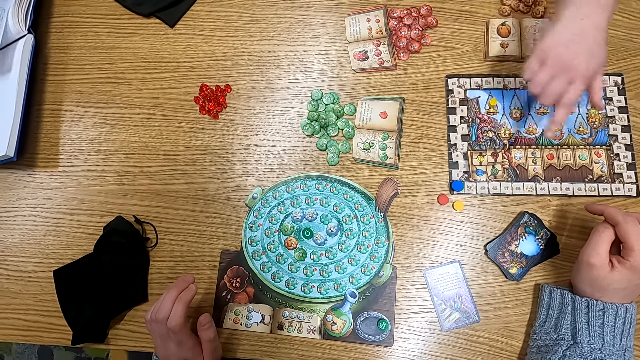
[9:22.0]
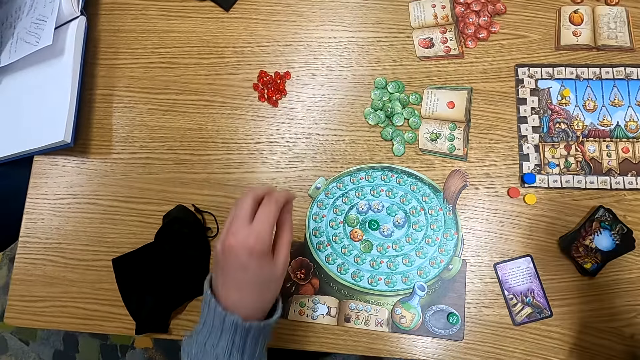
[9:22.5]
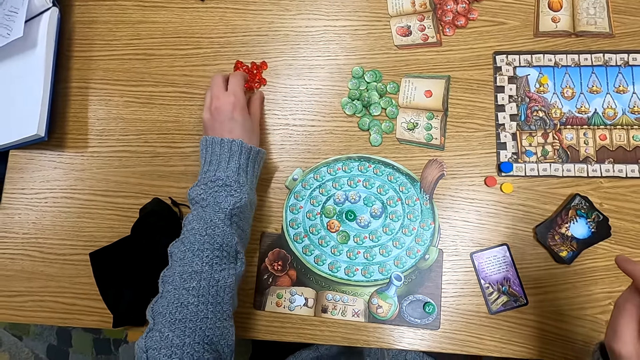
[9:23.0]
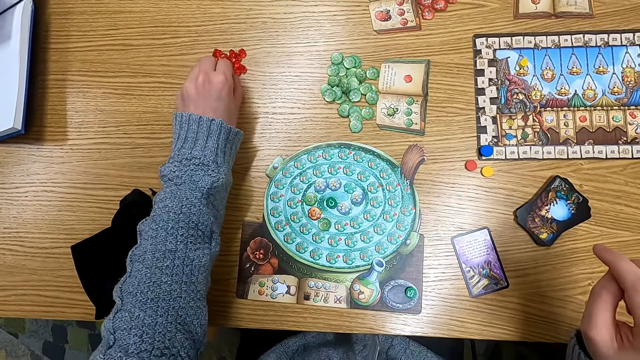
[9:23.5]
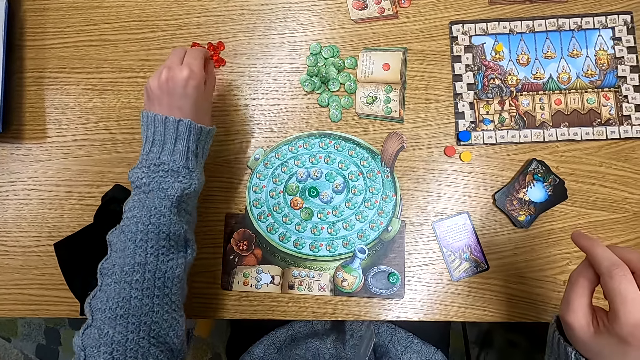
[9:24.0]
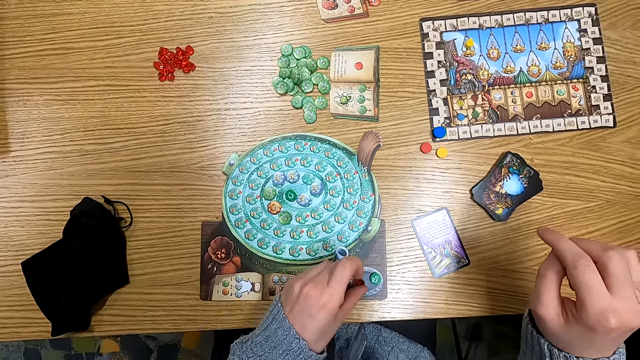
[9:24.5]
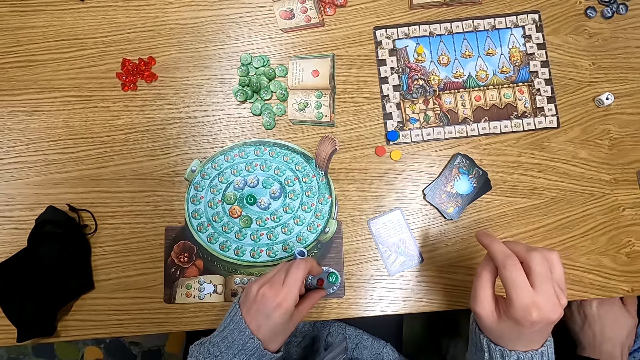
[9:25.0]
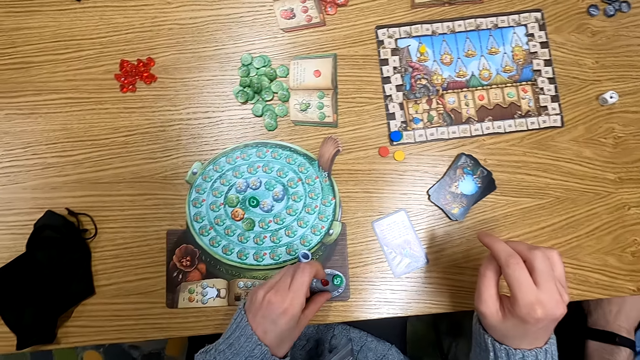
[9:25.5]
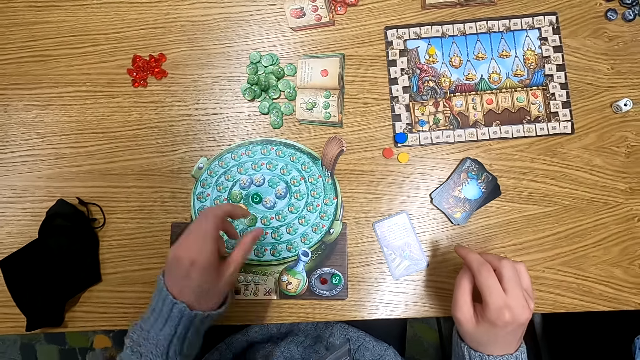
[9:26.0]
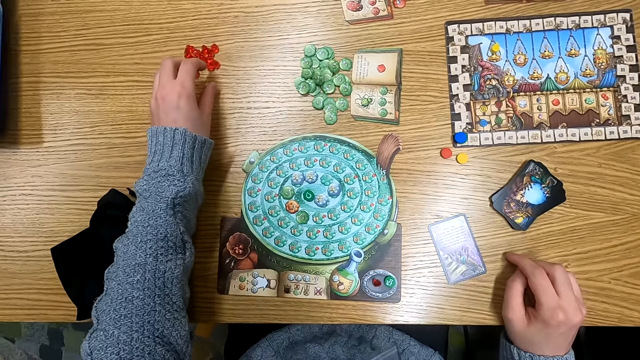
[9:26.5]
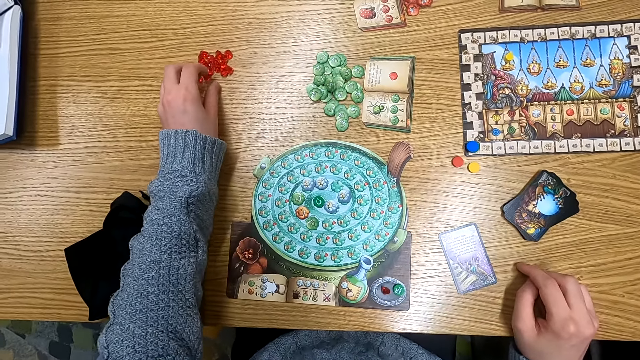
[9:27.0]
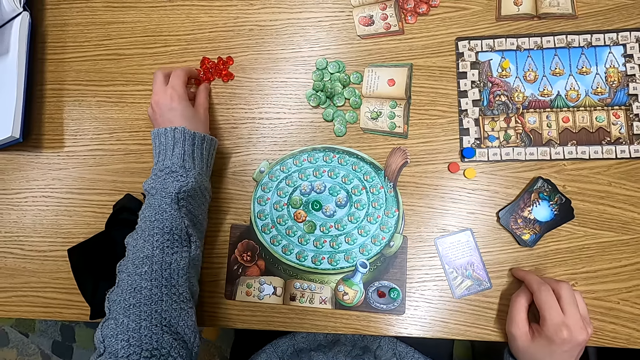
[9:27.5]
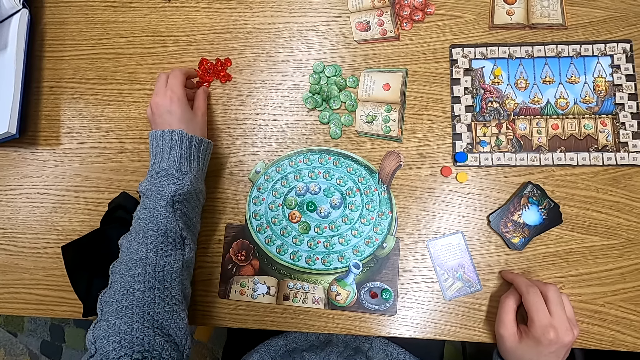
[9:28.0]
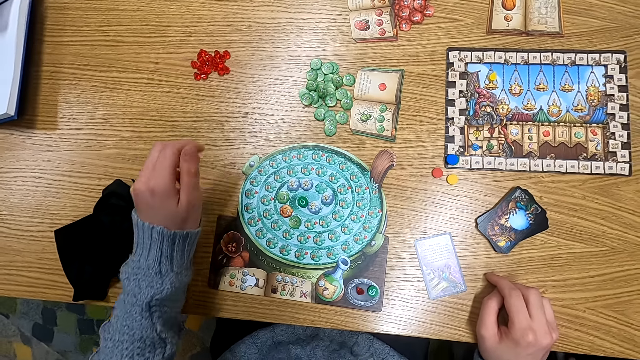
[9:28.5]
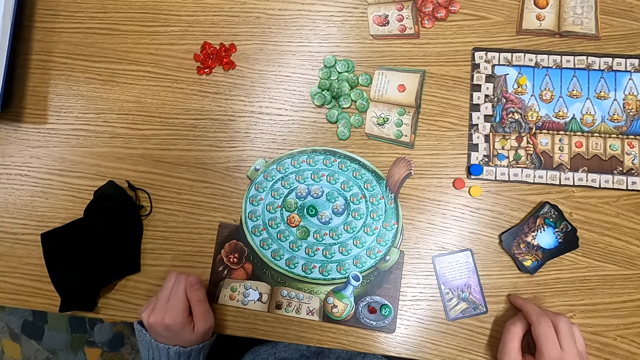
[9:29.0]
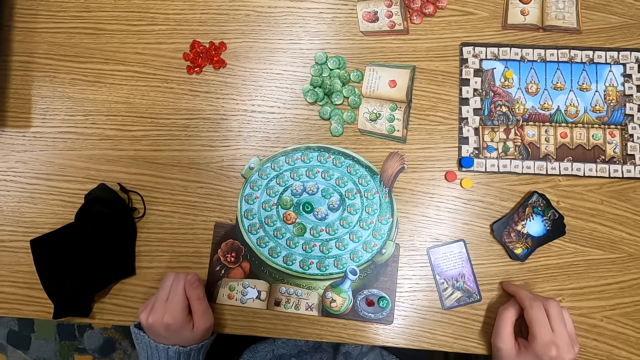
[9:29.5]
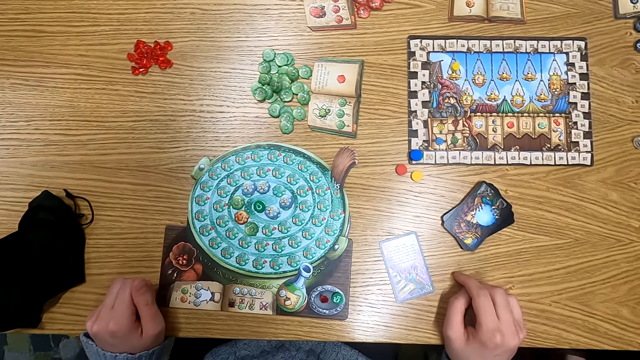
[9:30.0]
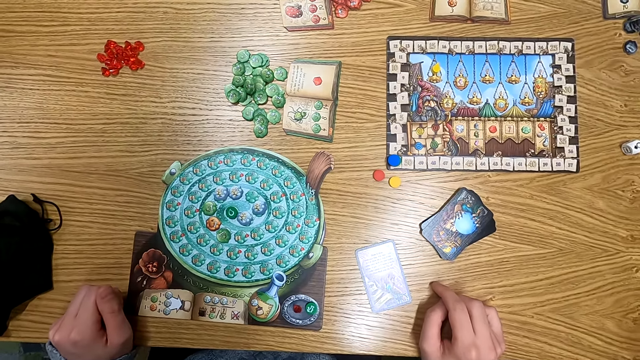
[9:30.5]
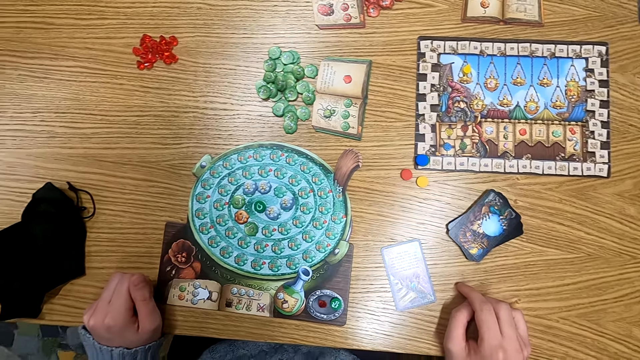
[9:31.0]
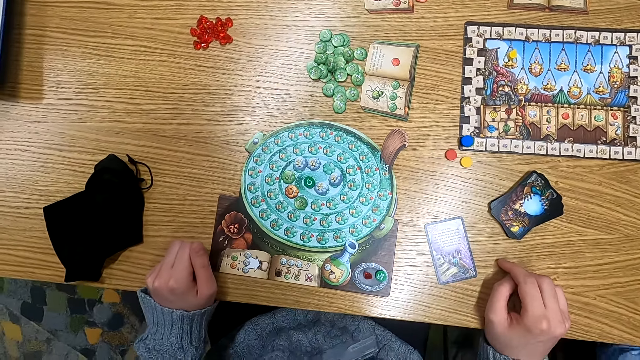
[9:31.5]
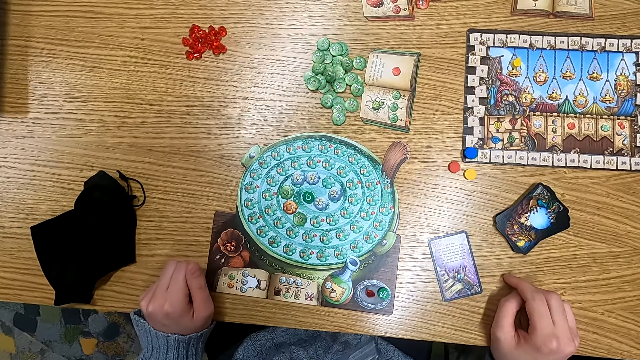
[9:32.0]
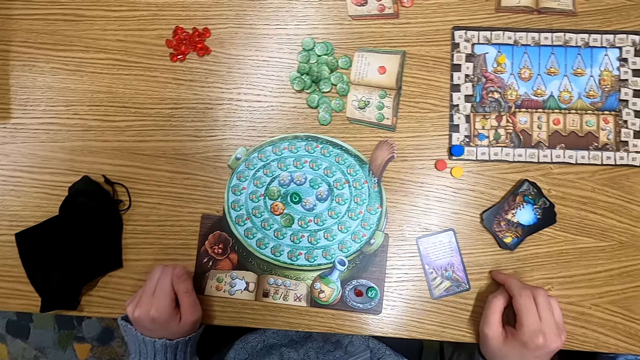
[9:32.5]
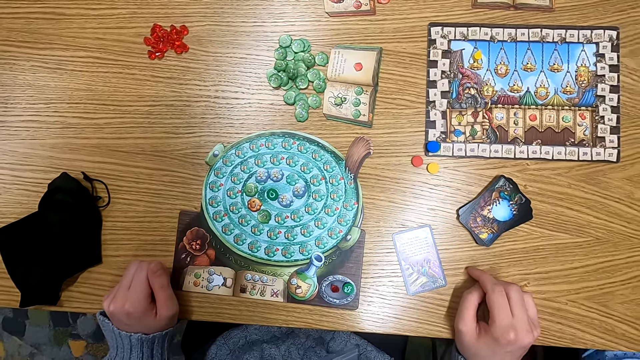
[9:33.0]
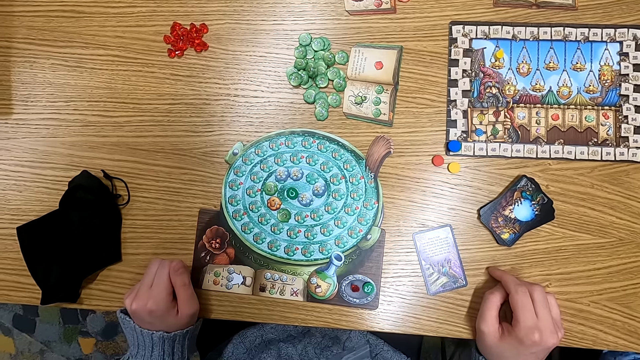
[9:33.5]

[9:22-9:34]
The camera wearer turns around. They hold plastic tokens or spheres on the table. They pick a sphere. They put the plastic tokens on the table. They turn around. They touch the sphere. They hold the plastic tokens on the table. They turn around.

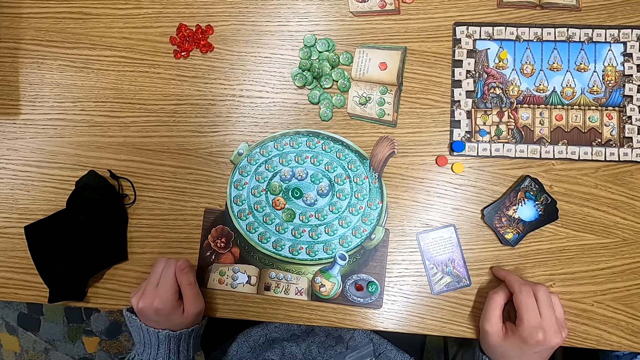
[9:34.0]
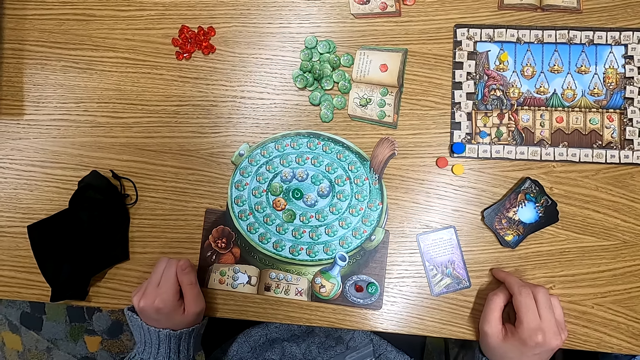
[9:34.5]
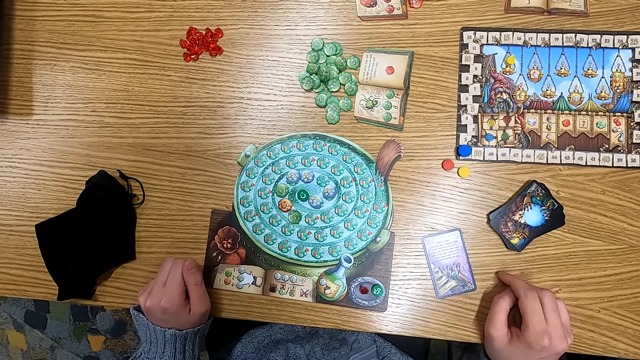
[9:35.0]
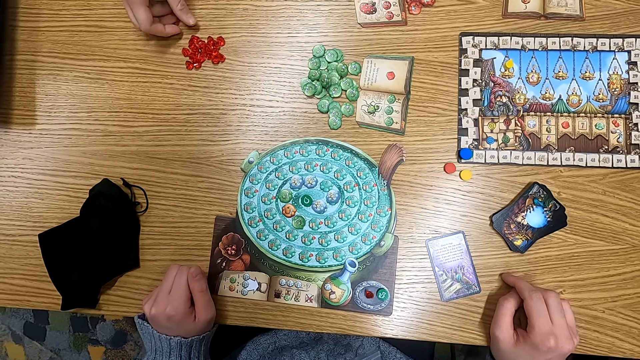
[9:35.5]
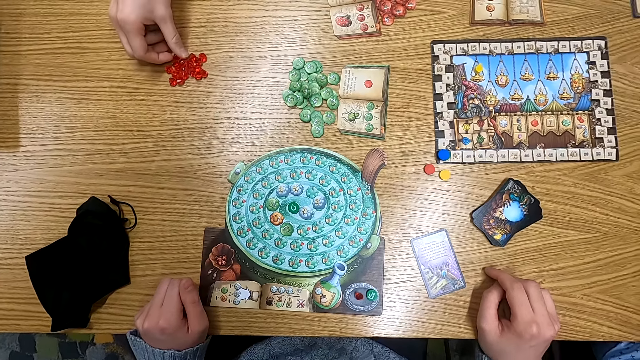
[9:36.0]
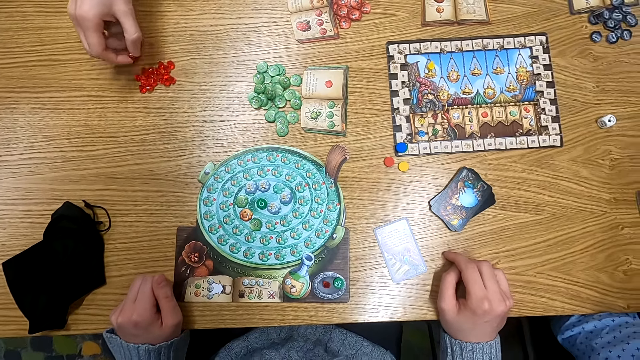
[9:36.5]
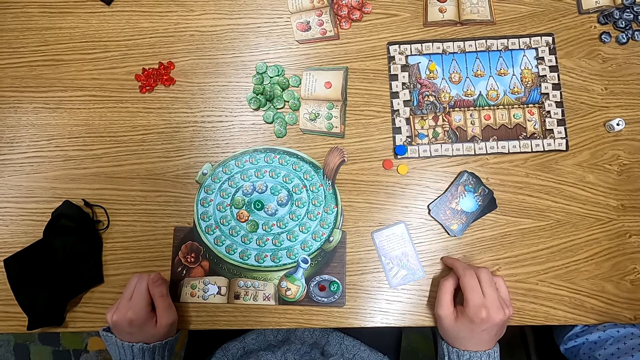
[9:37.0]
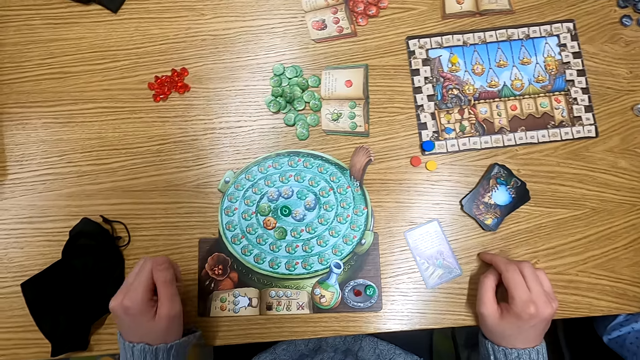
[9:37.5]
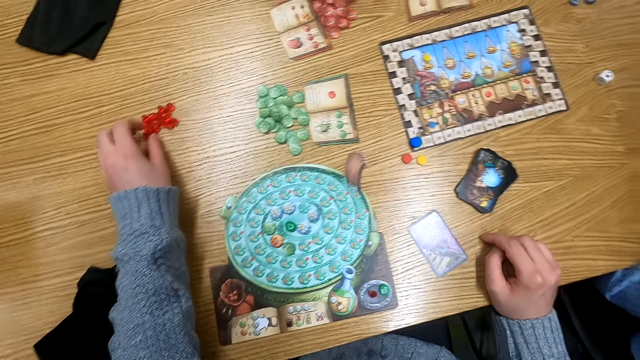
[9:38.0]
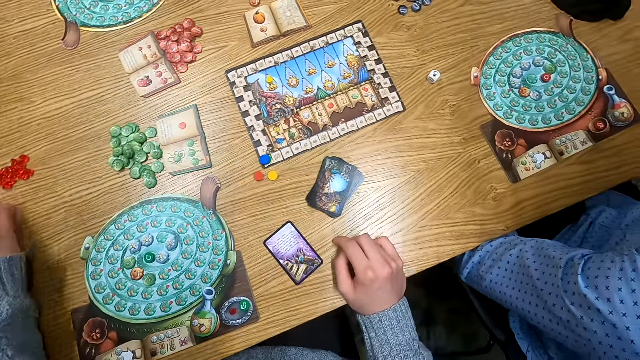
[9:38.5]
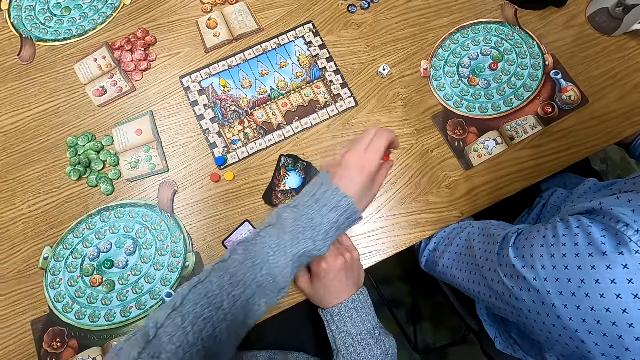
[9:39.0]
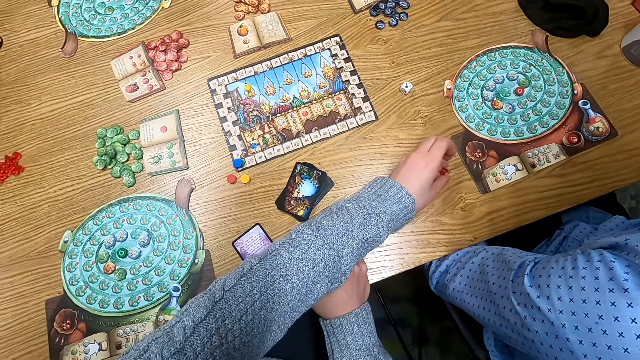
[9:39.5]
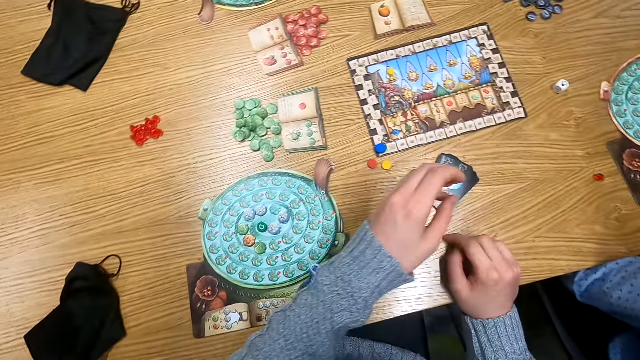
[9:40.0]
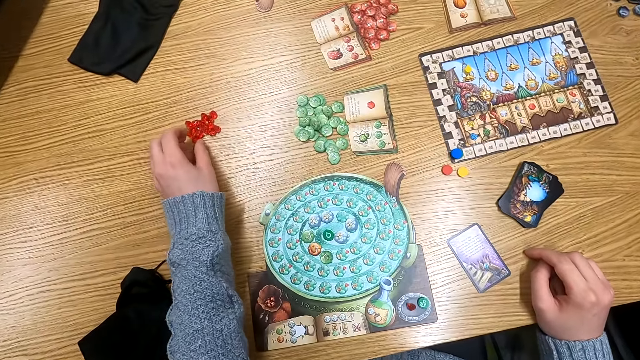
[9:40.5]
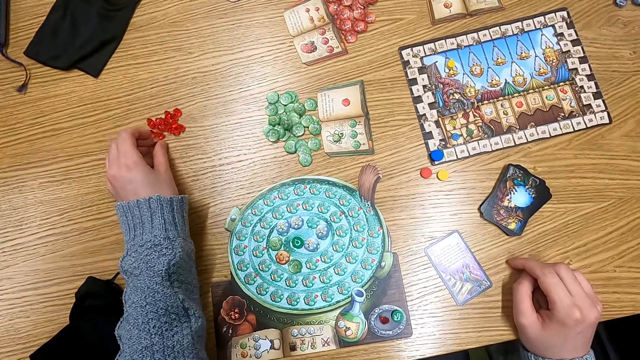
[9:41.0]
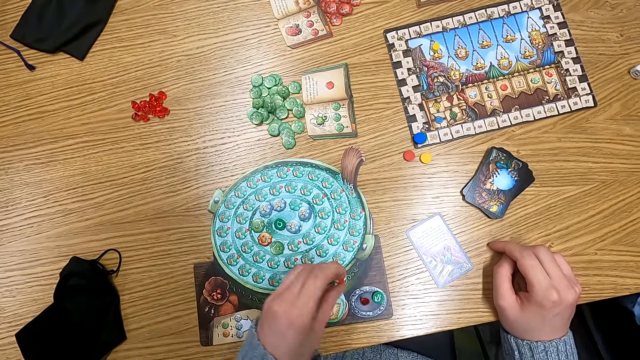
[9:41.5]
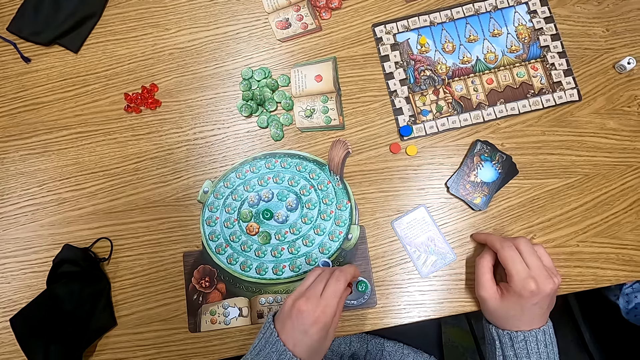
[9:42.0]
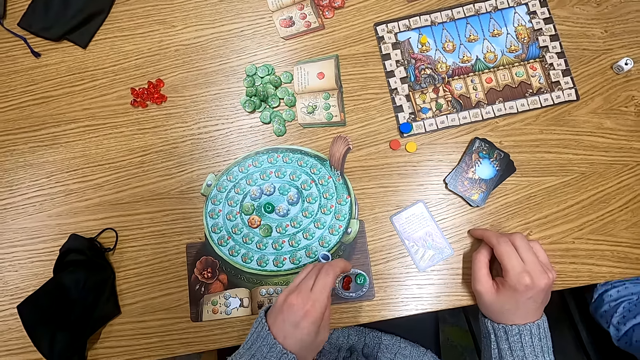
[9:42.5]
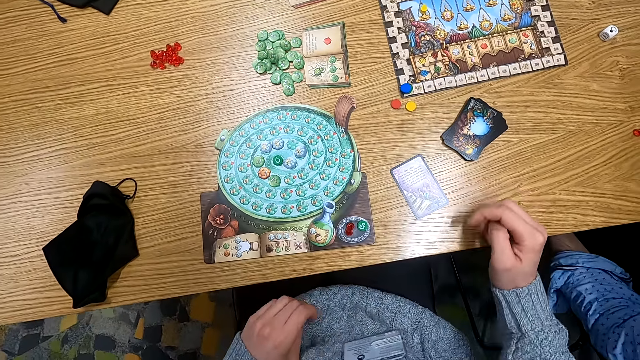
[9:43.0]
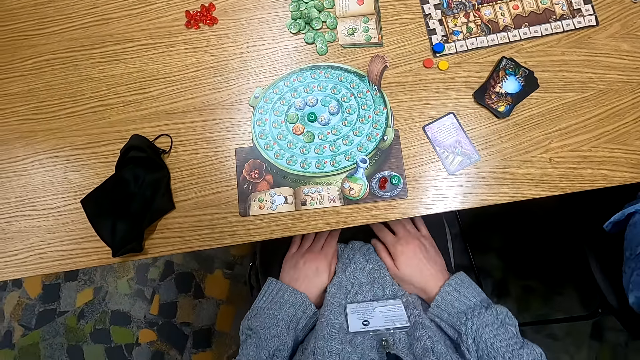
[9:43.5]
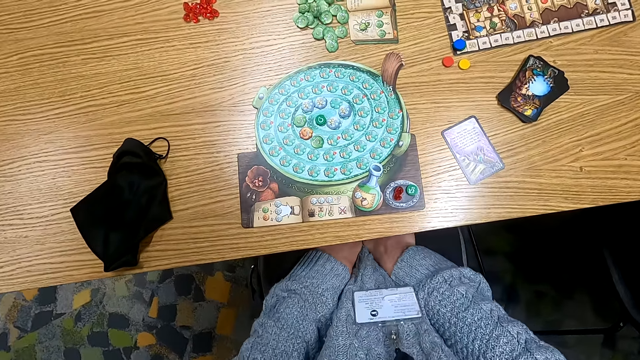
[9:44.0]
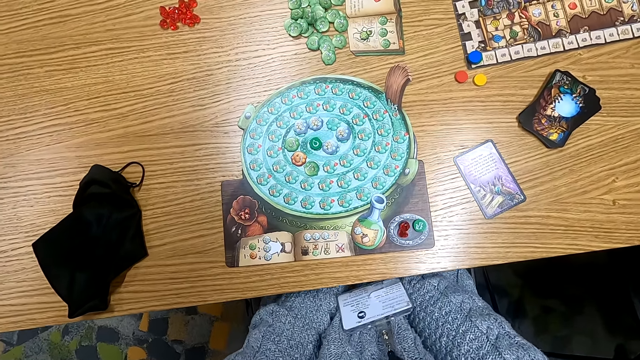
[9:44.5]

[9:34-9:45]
A man holds plastic tokens or spheres on the table. The man picks a sphere. The camera wearer holds the plastic tokens on the table. They turn around. They pick a sphere. They put the plastic tokens on the table. They turn around. They hold the plastic tokens on the table. They pick a sphere. They put the plastic tokens on the table.
